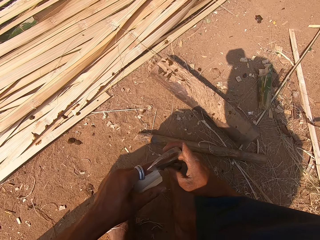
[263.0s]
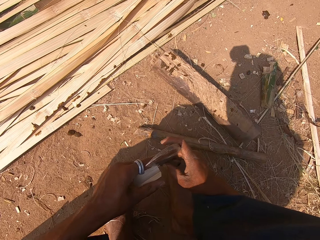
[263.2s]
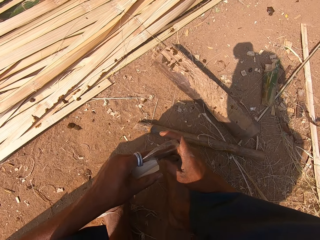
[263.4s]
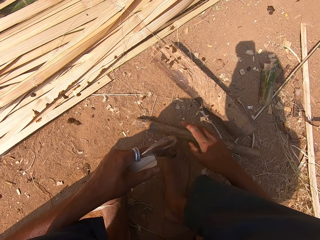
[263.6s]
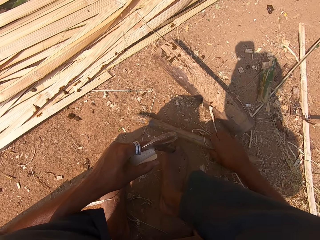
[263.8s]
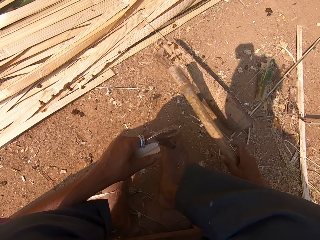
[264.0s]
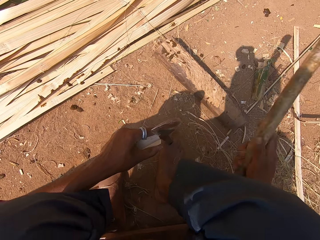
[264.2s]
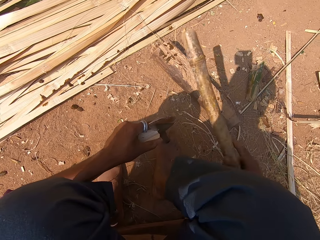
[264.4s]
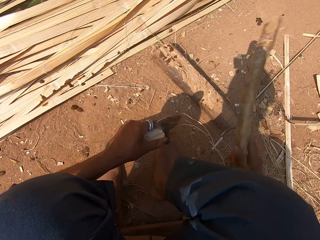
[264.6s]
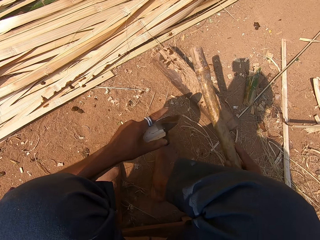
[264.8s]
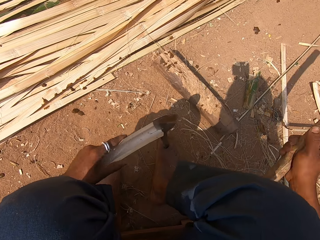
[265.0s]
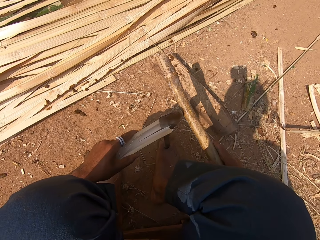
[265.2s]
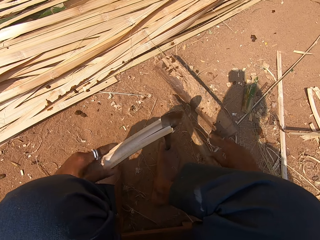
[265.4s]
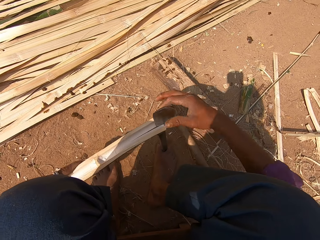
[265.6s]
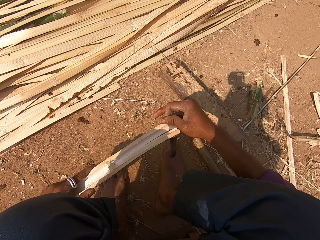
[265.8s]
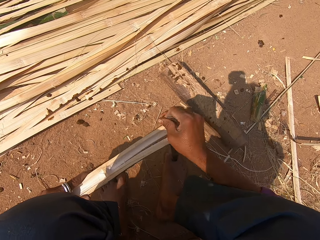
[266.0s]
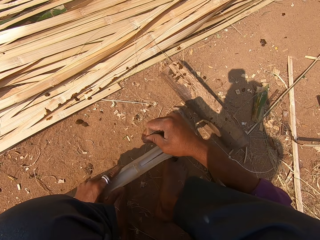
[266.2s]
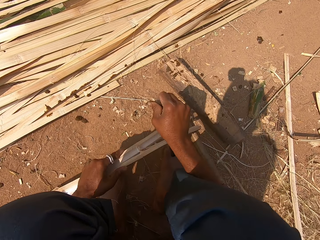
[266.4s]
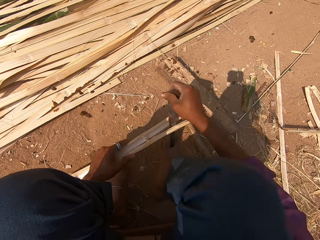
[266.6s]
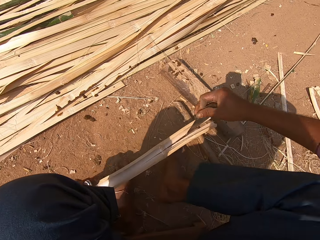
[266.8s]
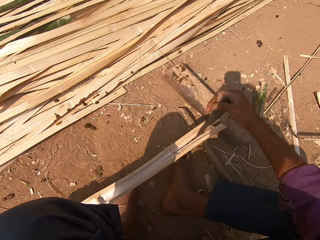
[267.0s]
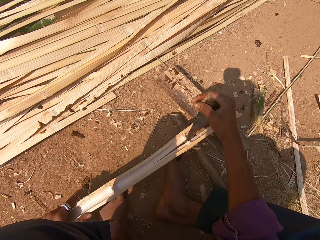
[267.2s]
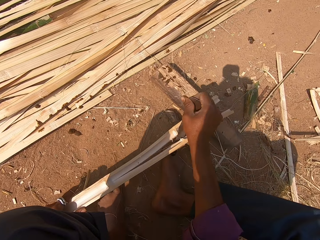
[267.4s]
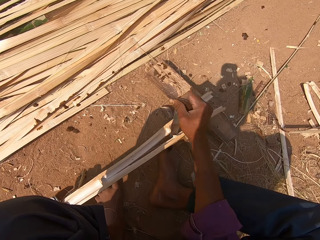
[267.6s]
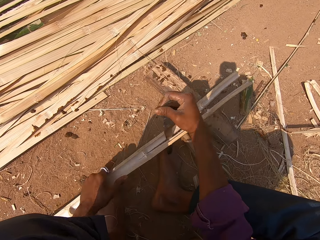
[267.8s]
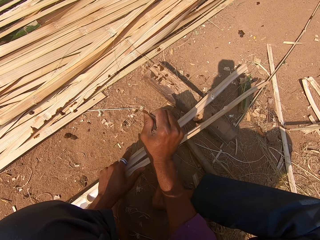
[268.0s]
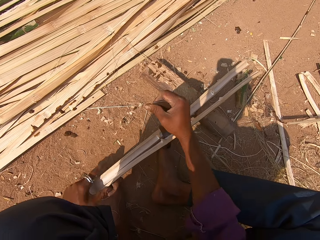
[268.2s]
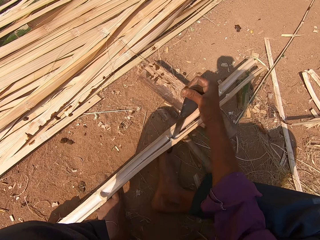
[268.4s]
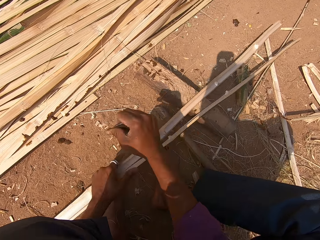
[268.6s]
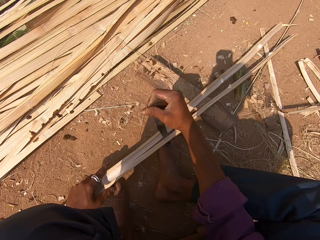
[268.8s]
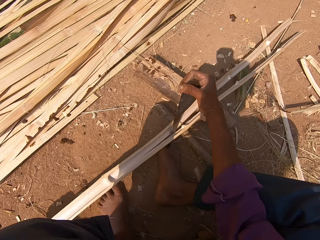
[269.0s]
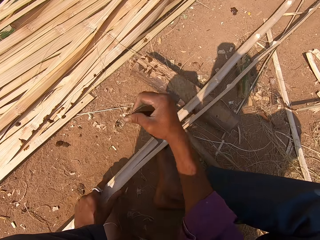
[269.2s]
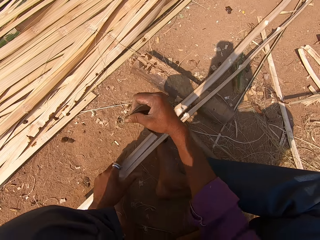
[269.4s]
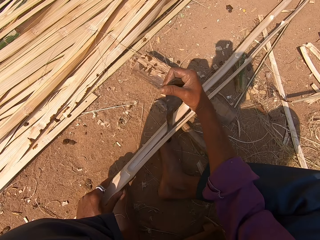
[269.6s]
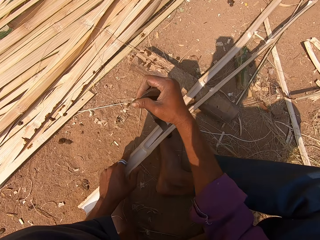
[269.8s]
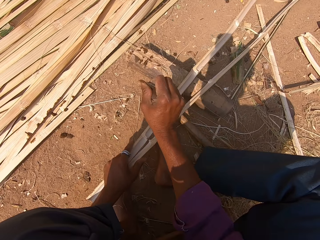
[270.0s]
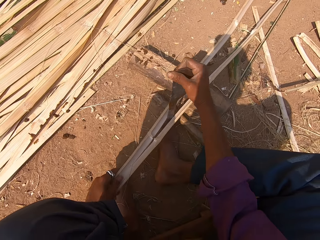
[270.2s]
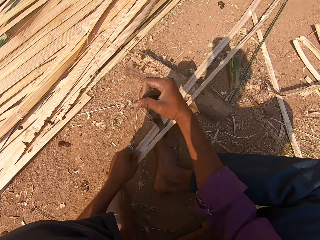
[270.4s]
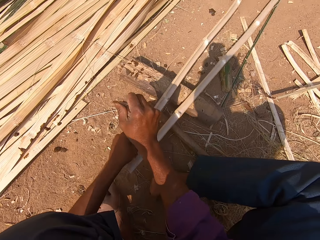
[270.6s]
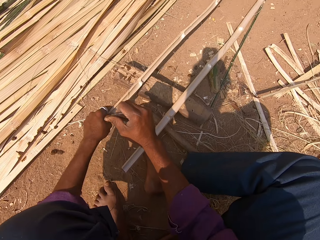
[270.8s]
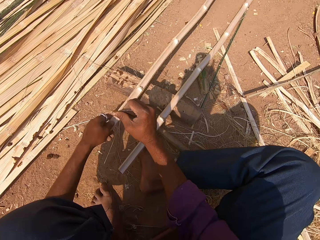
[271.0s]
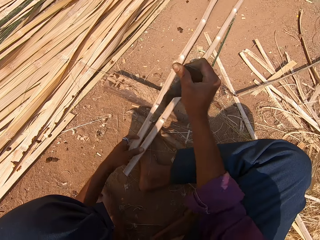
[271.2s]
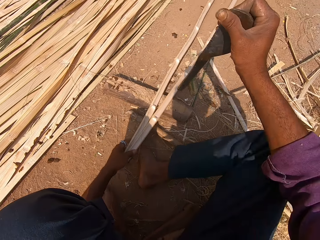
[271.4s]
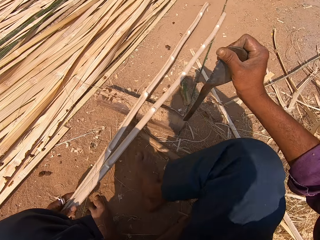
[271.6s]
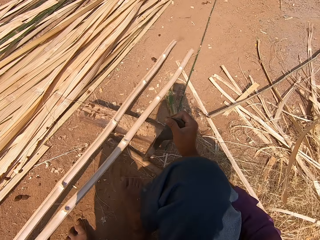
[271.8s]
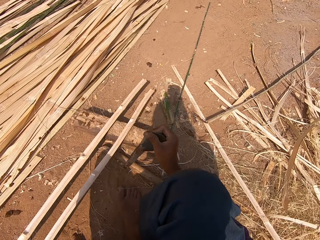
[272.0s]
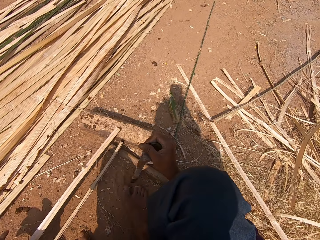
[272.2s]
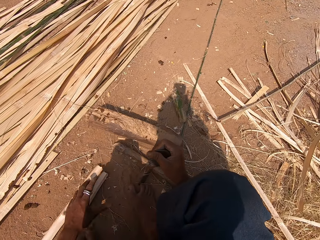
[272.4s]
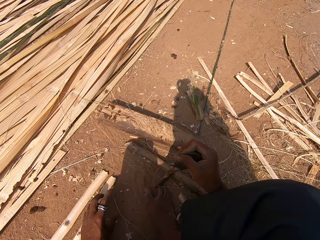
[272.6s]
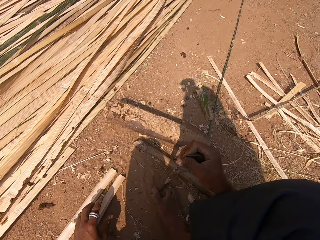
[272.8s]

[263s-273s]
The camera wearer splits the bamboo stick. They cut the bamboo stick with the machete. They pick the bamboo from the ground and hit the machete with the bamboo. They split the bamboo stick. They cut the bamboo stick with the machete.

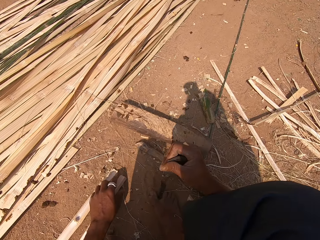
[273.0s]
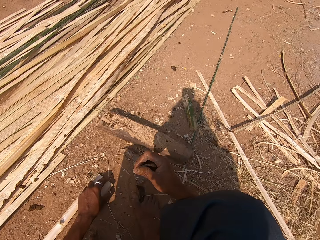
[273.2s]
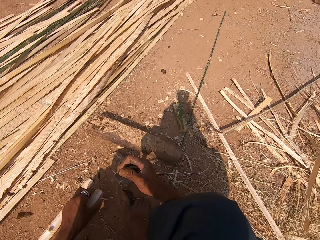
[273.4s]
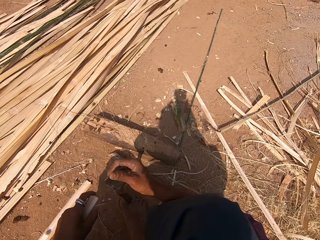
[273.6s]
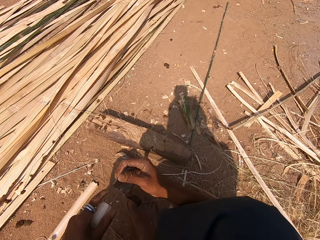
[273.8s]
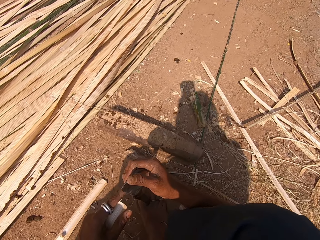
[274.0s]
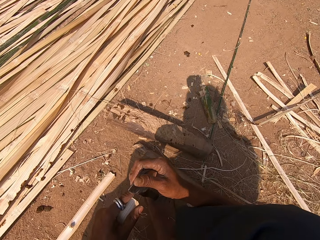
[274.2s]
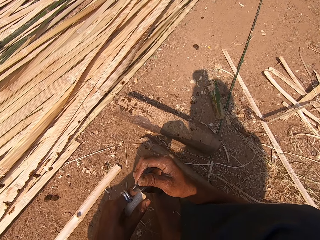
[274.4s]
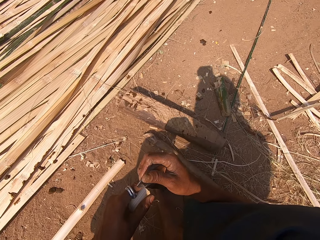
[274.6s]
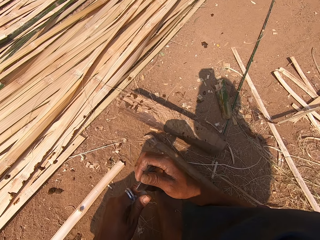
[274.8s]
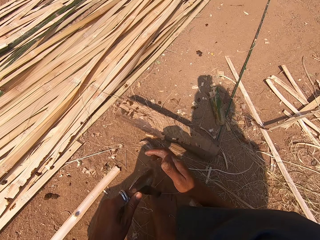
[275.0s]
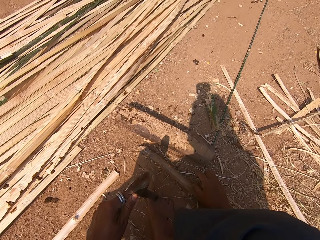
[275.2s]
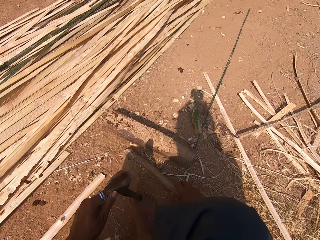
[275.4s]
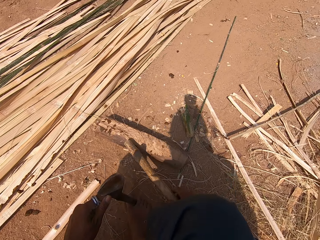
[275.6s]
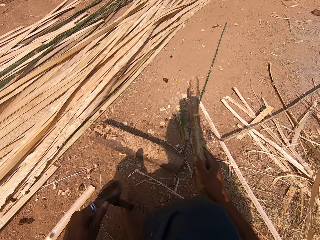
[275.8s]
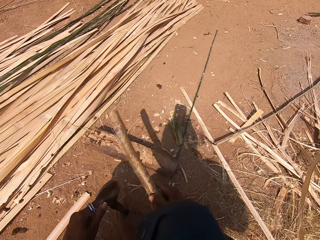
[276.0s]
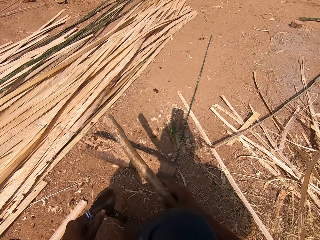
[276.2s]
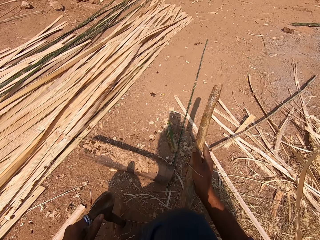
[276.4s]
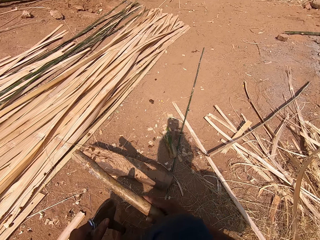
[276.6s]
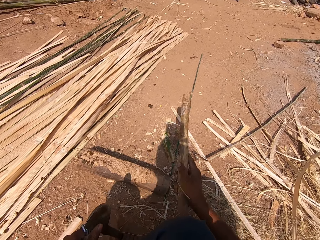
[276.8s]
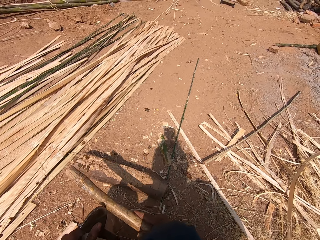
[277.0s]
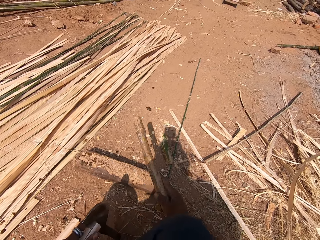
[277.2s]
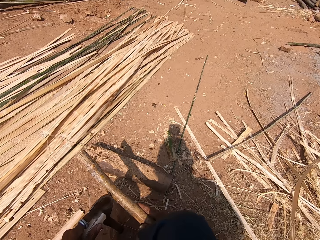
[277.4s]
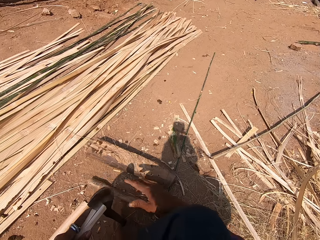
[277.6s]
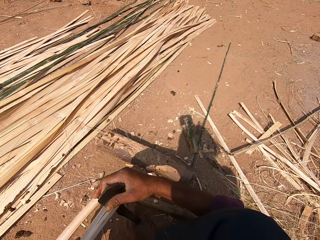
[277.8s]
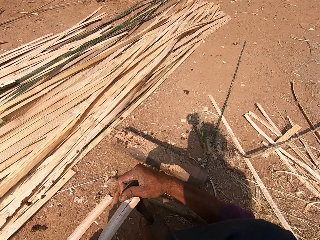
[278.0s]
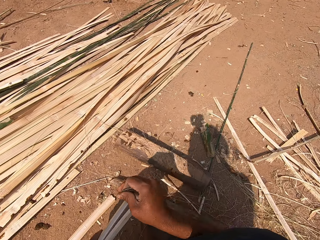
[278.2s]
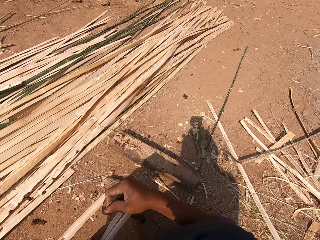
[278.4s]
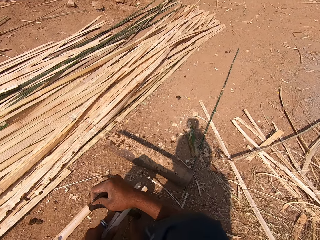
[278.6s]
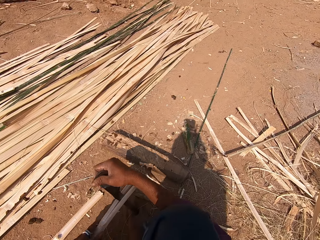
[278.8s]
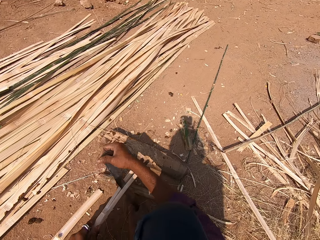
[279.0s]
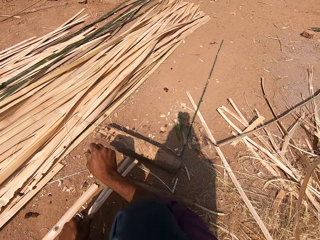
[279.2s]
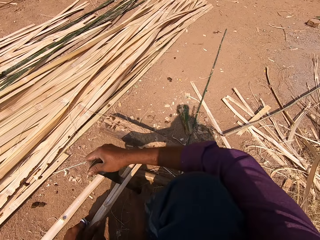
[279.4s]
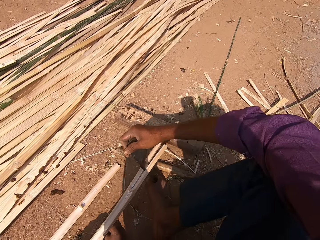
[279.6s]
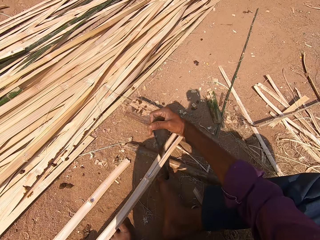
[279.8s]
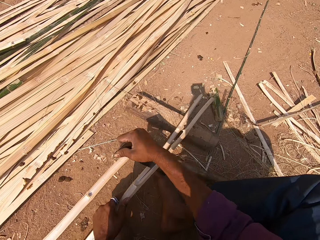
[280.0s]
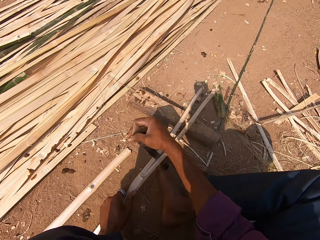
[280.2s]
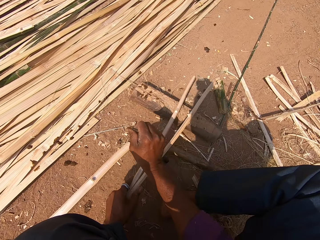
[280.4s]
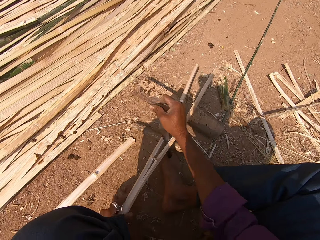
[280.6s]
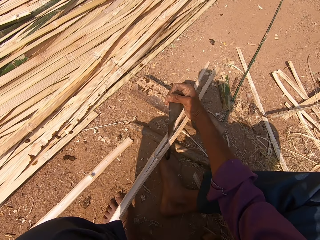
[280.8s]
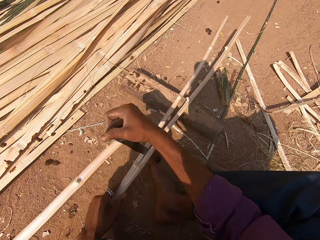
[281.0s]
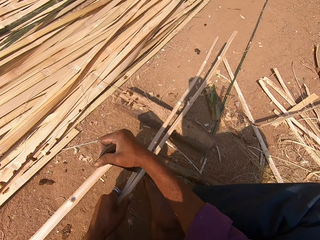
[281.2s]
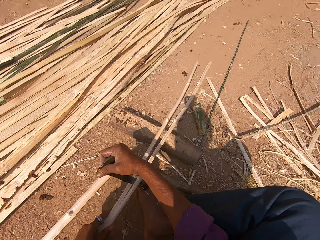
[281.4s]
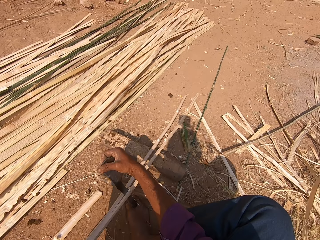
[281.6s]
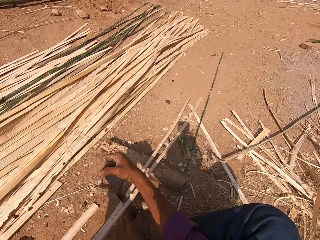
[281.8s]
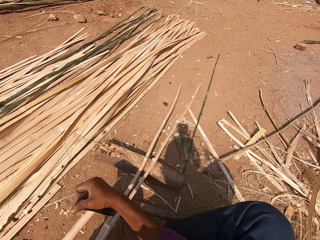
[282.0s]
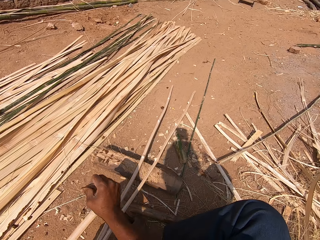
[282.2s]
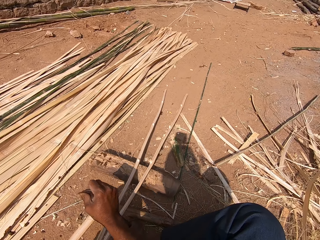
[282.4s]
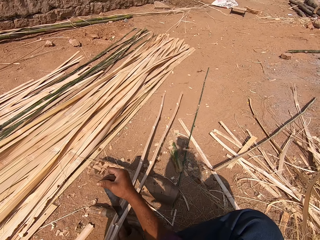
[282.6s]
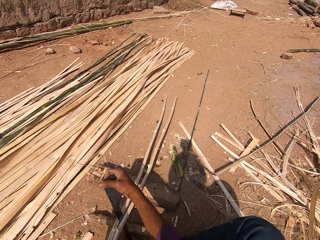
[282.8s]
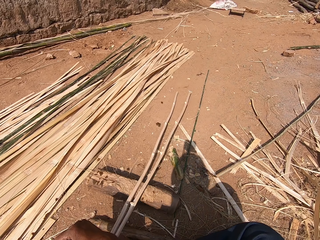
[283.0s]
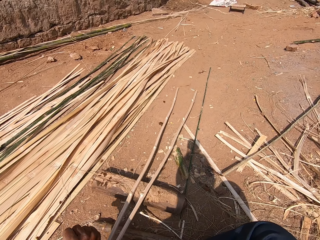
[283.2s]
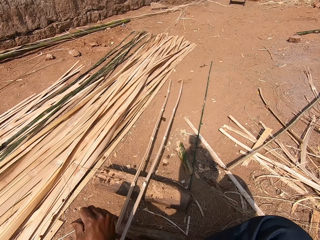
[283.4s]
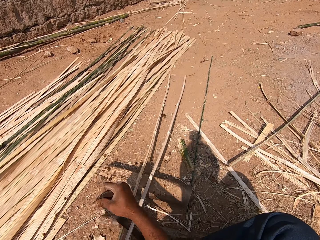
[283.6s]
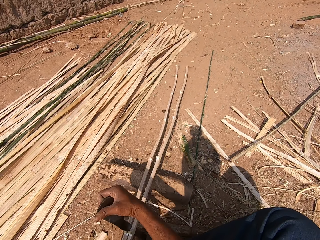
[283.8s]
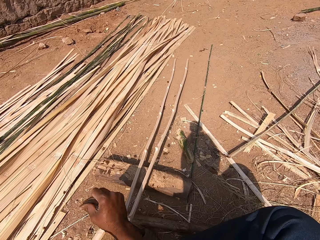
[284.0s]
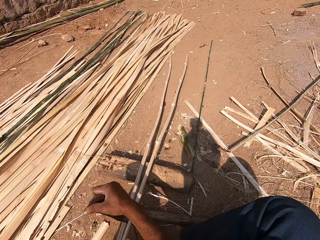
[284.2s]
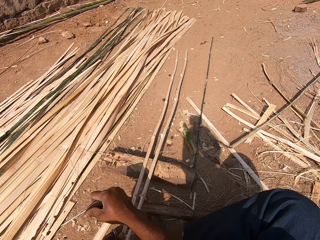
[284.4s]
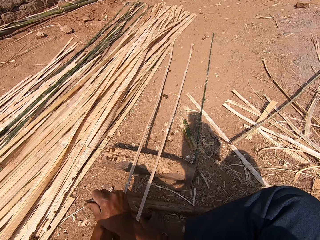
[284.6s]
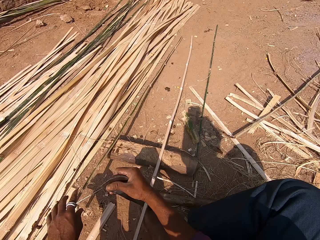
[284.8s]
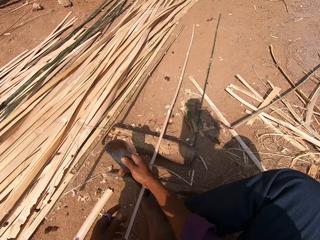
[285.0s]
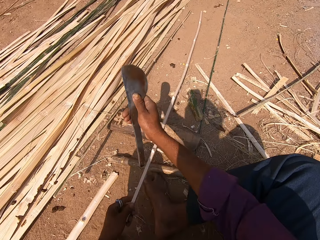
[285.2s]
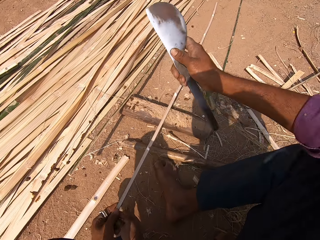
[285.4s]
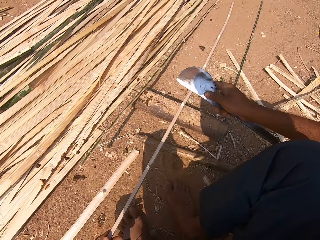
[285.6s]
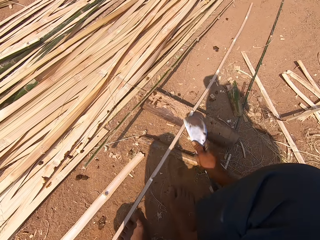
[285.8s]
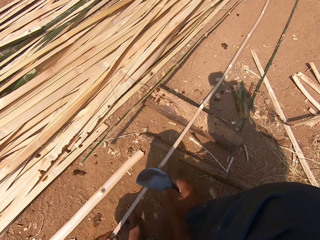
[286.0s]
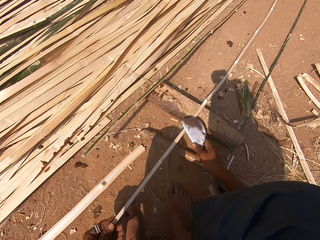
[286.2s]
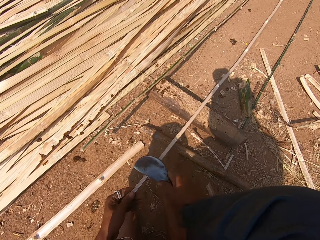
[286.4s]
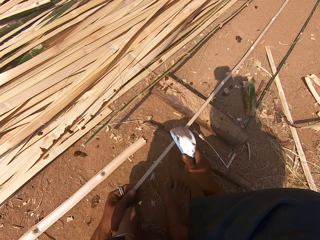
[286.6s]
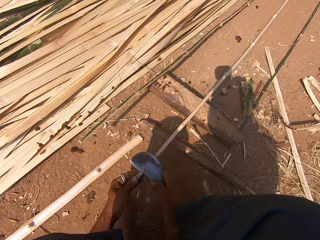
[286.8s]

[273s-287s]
The camera wearer puts the bamboo sticks down and picks a bamboo stick. They interact with a woman. They pick the bamboo from the ground and hit the machete with the bamboo. They cut the bamboo stick with the machete. They split the bamboo stick. They interact with the woman. They cut the bamboo stick with the machete. They interact with the woman. They pick a bamboo stick and smoothen the bamboo stick.
